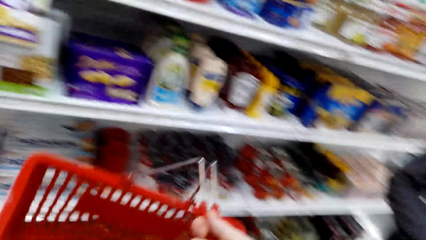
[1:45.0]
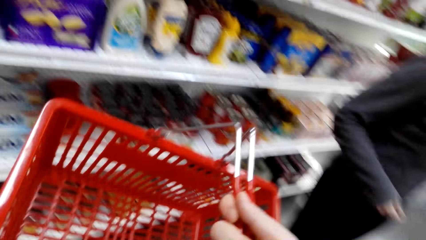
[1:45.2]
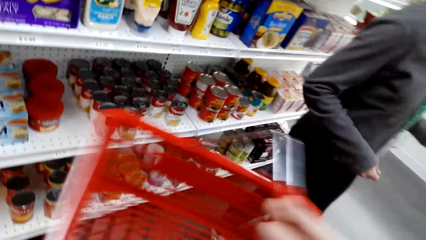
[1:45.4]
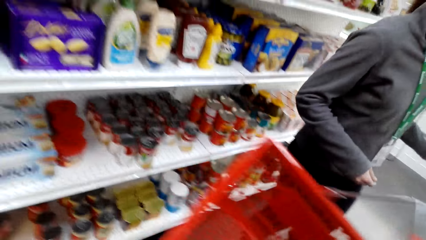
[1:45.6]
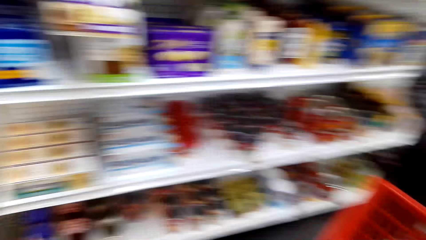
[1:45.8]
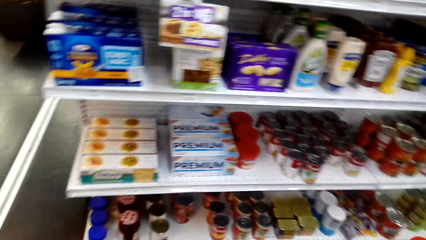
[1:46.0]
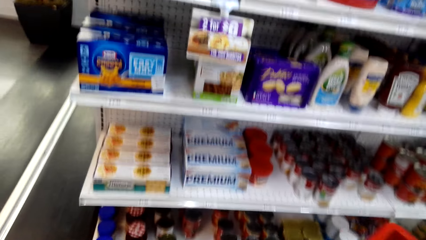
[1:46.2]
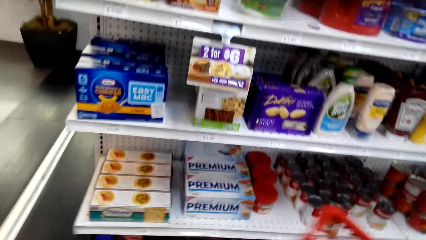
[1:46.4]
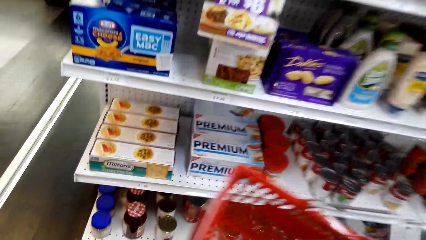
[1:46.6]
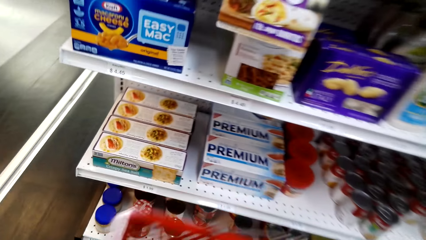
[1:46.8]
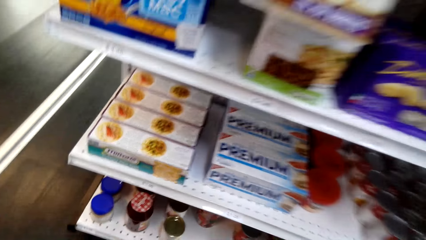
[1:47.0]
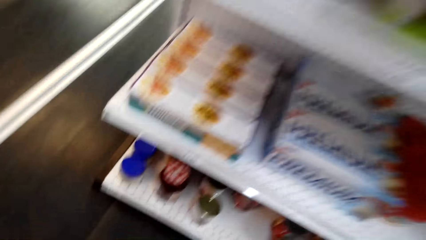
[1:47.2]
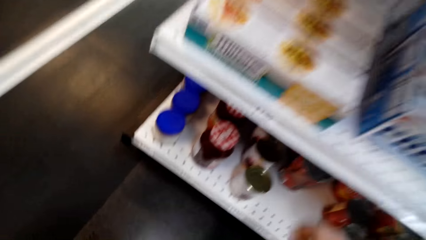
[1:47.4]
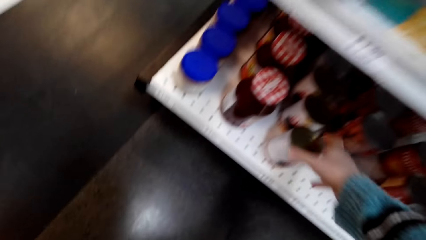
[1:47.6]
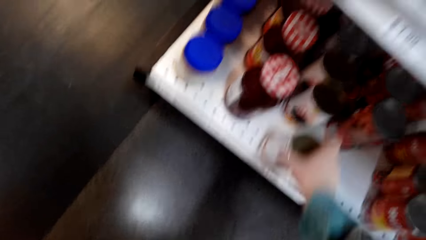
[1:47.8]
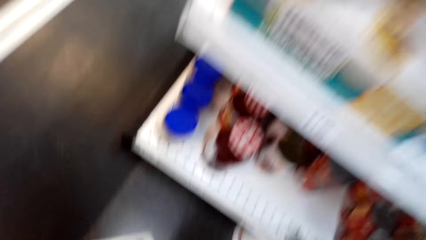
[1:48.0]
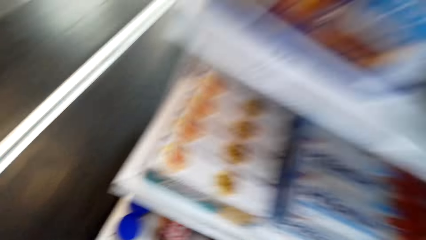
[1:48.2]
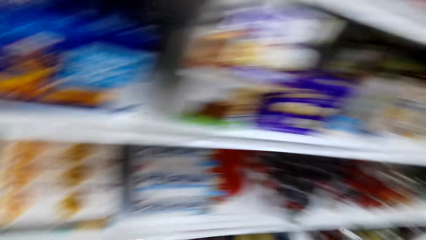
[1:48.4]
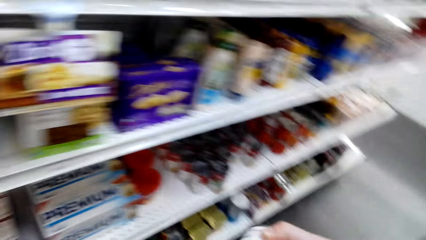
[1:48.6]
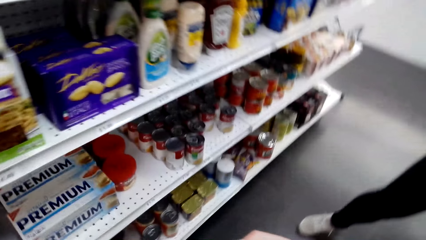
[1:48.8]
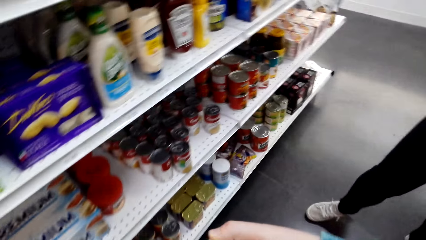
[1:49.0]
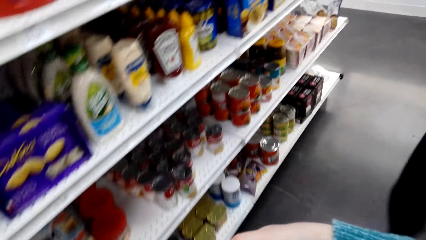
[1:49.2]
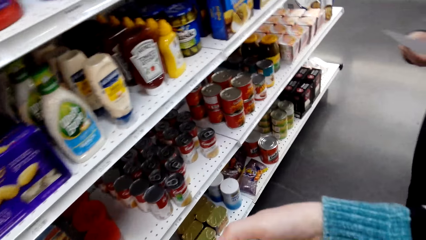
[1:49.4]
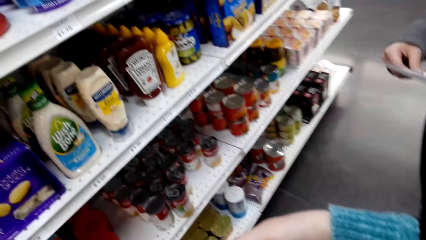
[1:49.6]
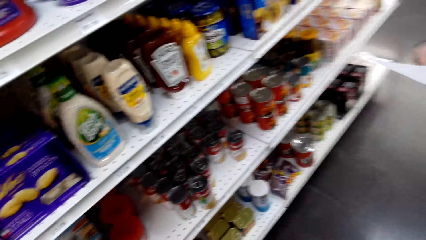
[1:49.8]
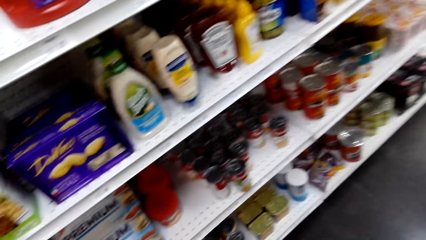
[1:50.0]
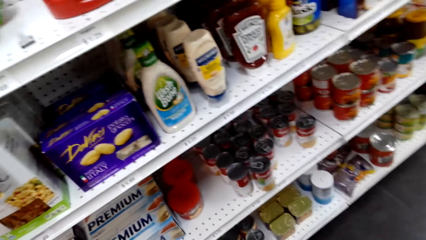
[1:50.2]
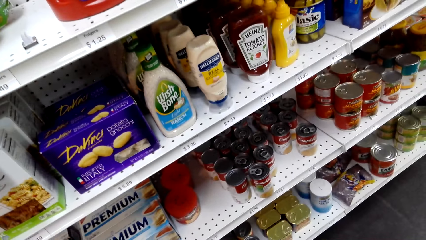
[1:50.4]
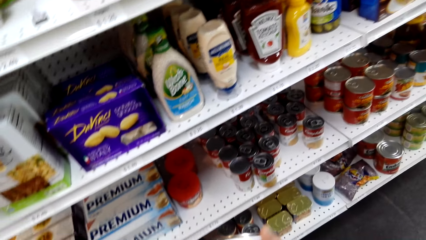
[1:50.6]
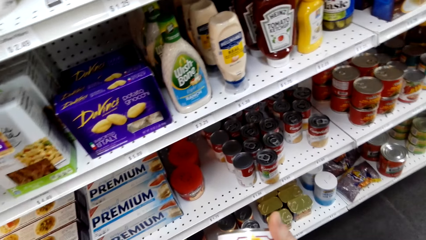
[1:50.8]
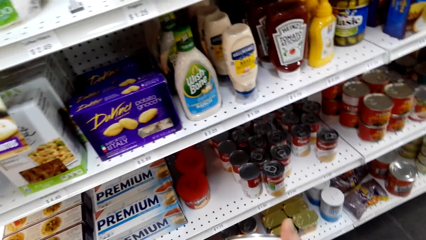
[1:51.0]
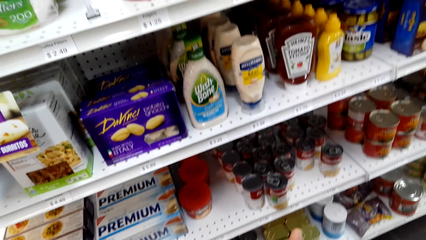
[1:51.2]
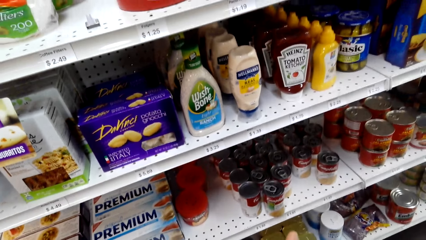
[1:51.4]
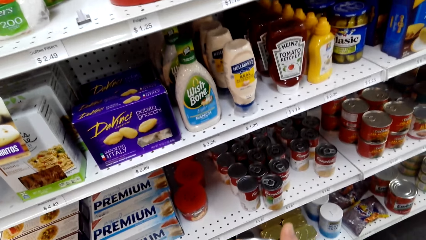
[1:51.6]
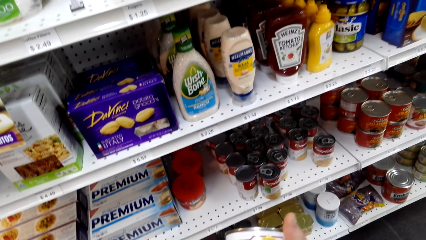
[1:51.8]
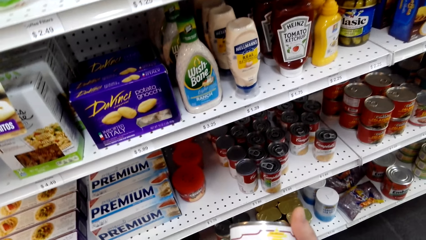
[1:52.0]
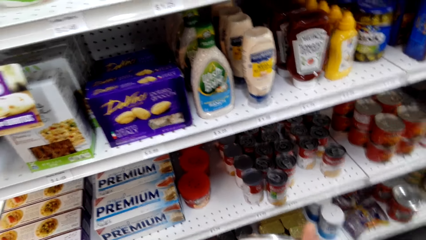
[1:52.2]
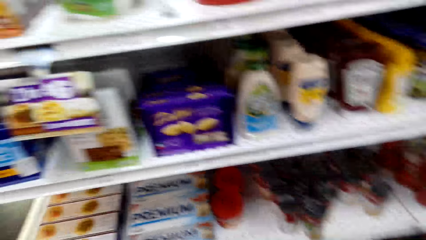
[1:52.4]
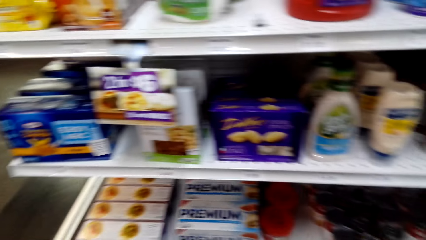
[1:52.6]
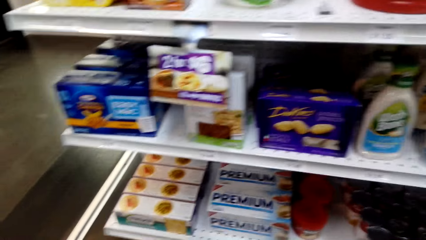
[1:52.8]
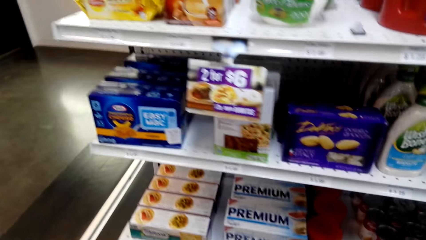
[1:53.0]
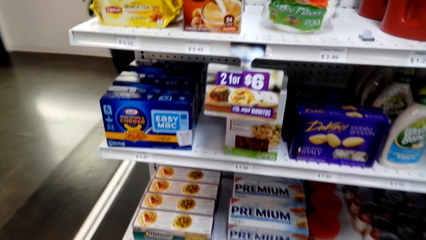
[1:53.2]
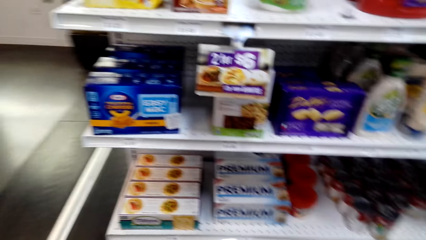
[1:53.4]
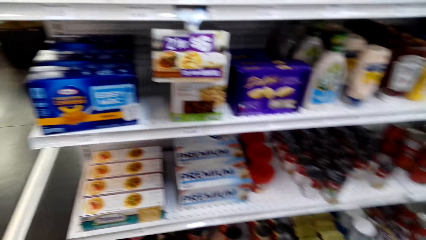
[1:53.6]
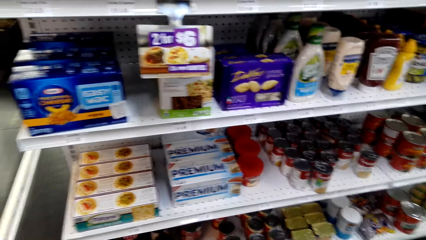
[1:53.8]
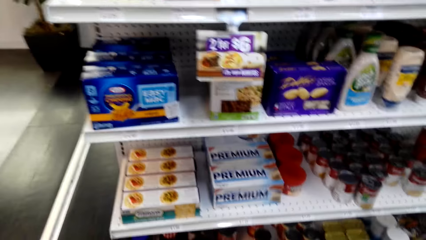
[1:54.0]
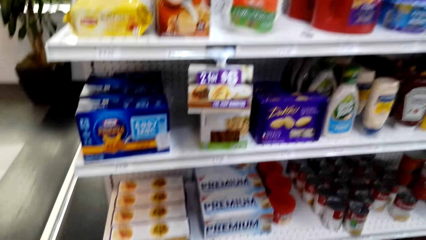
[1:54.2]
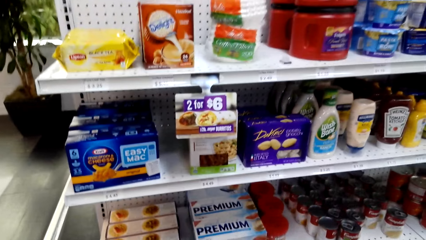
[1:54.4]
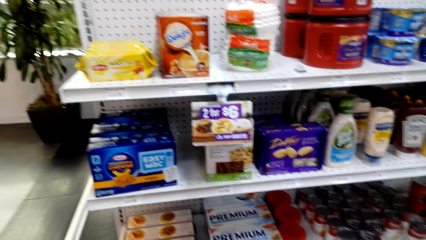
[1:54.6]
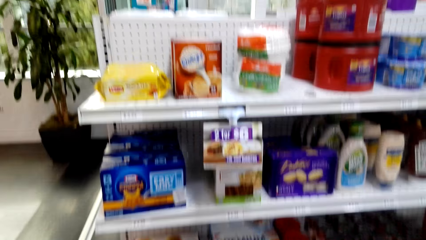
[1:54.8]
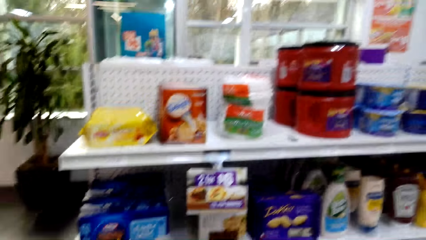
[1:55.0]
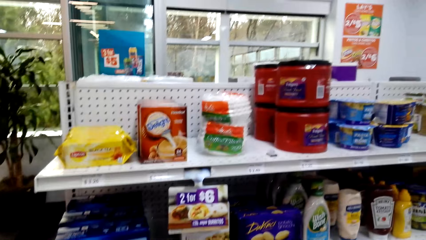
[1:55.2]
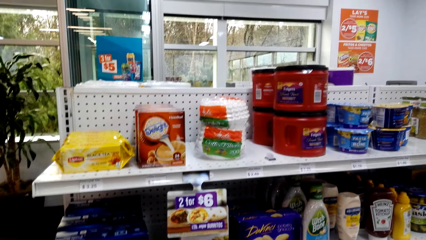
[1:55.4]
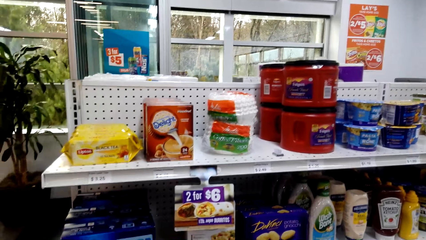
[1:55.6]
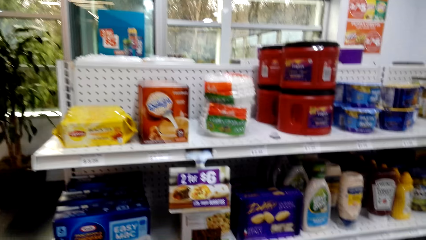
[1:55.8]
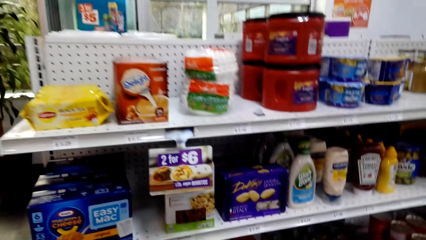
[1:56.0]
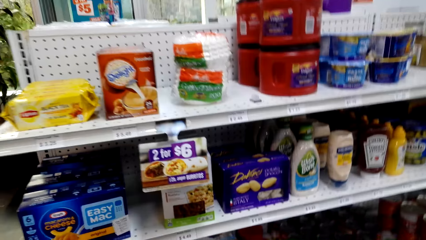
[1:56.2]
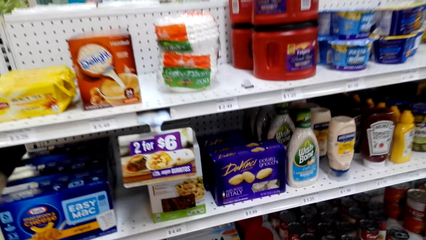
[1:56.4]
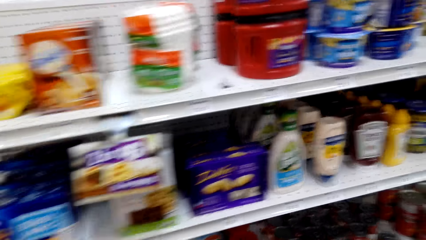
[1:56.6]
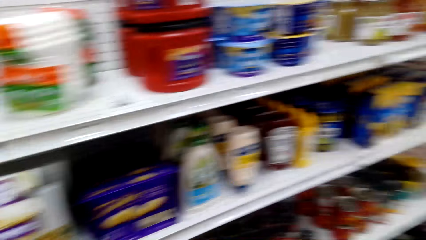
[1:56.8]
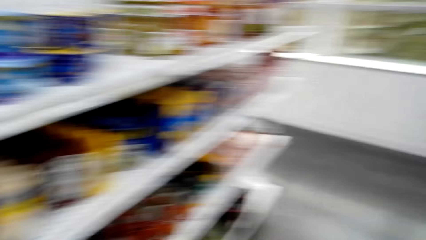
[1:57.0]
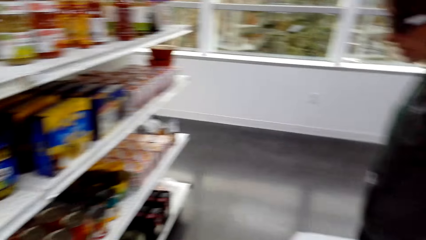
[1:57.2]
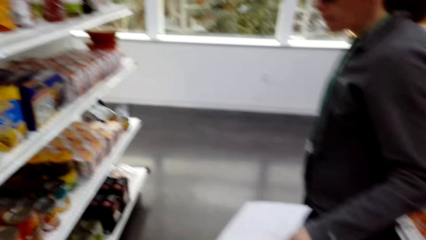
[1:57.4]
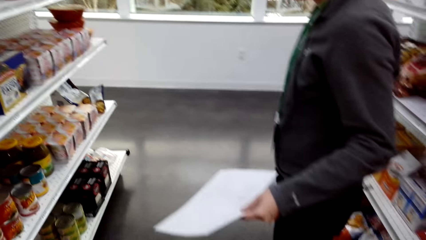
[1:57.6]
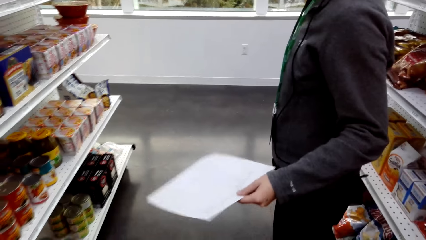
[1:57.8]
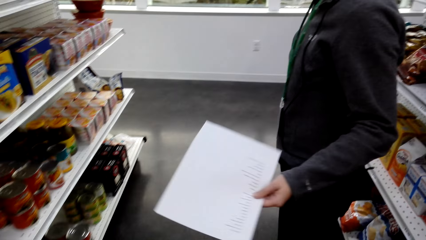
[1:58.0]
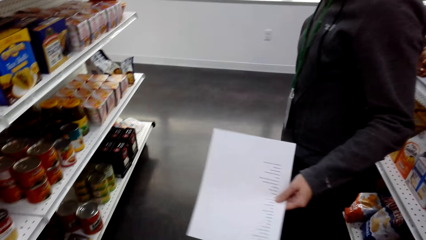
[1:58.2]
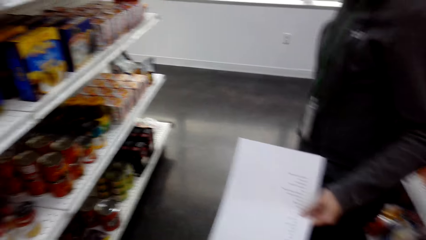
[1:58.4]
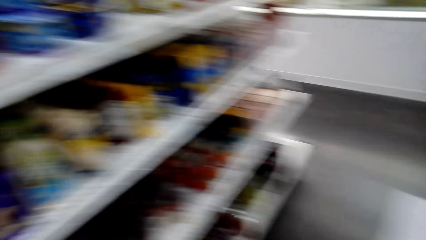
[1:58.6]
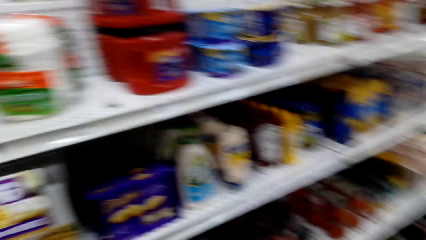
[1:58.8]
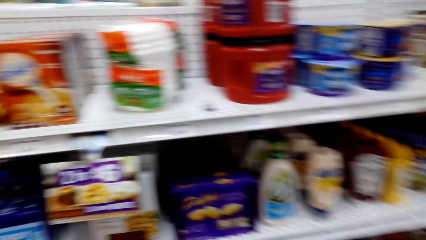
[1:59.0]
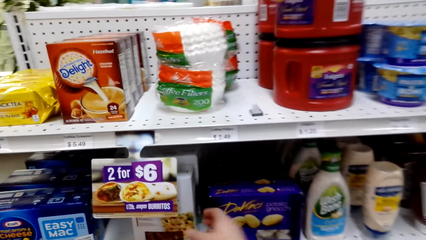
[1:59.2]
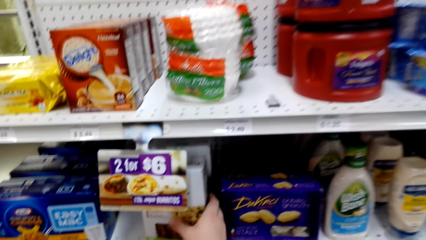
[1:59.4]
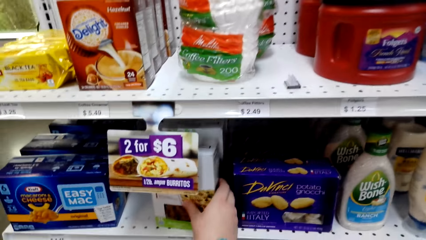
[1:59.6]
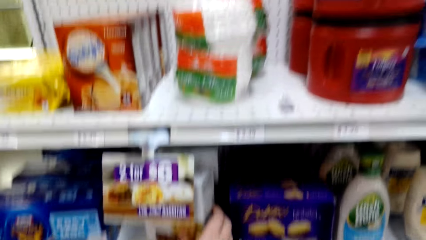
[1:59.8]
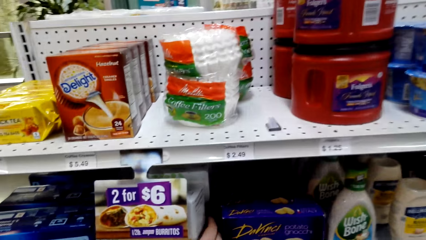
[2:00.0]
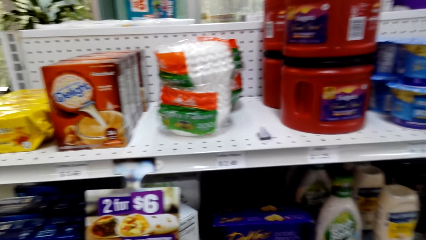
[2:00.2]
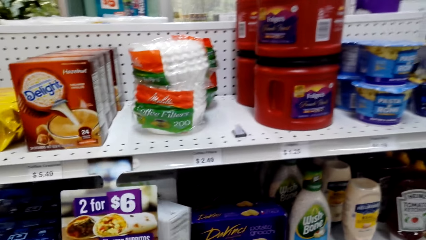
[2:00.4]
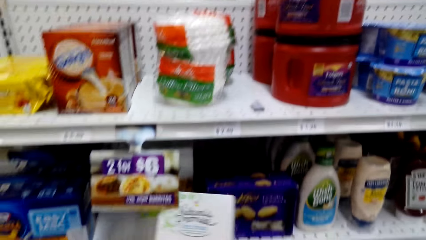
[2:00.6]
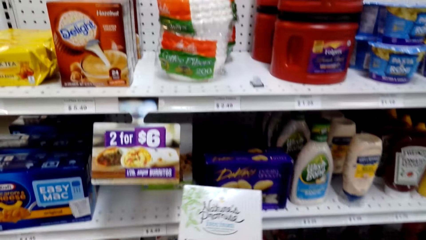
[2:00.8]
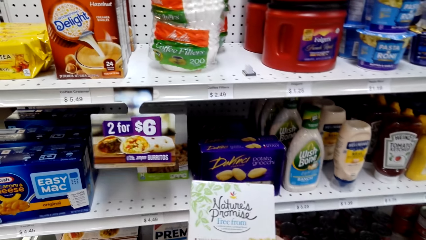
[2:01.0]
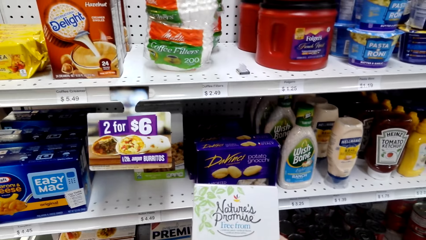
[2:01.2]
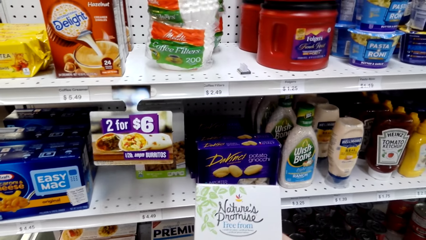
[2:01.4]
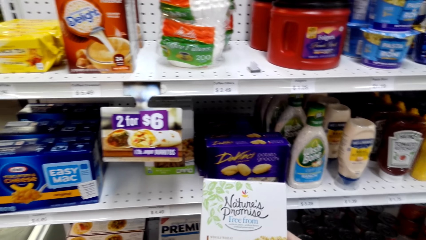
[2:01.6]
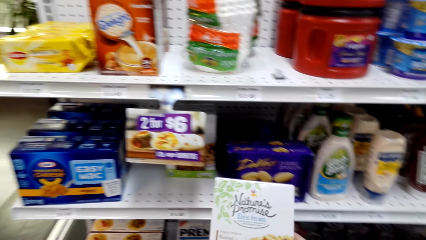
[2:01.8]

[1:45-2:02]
The camera wearer looks around. They pick up a storage can from the shelf. They check the writings on the storage can. They look at a woman. They pick up a Nature Promise Free From packet from the shelf.
